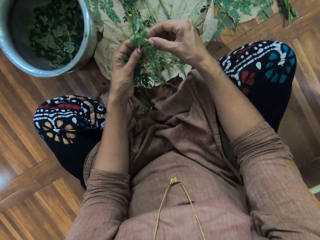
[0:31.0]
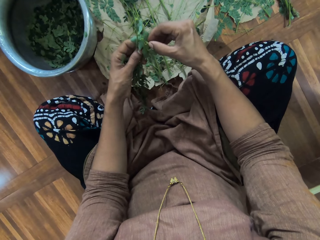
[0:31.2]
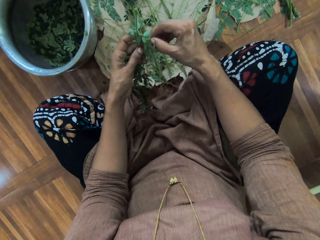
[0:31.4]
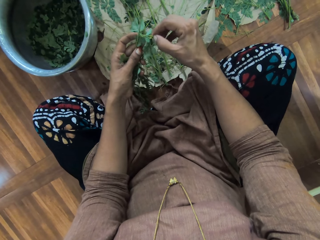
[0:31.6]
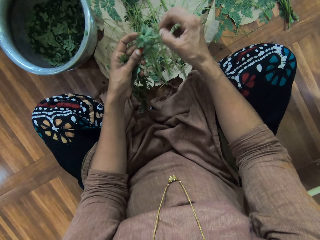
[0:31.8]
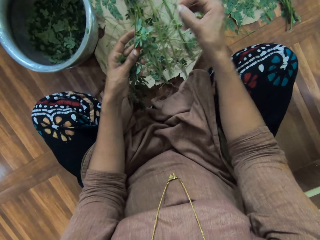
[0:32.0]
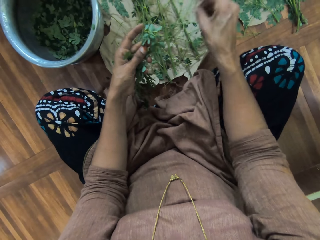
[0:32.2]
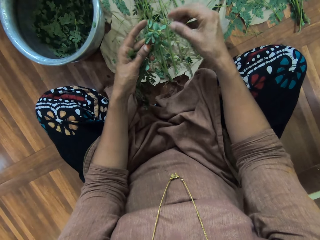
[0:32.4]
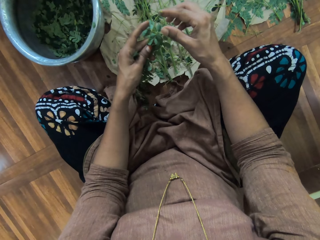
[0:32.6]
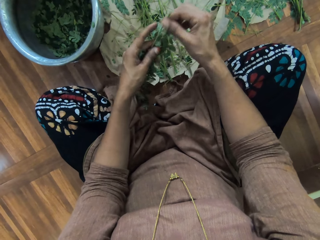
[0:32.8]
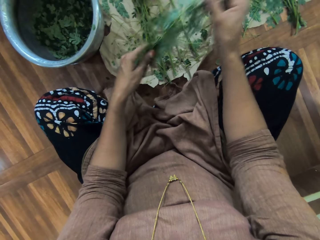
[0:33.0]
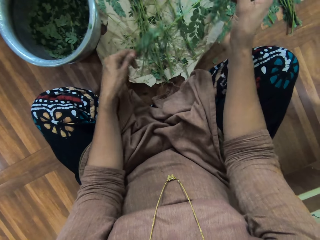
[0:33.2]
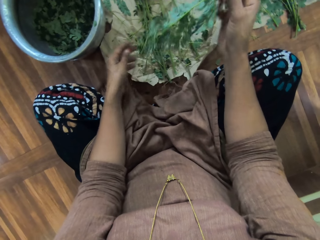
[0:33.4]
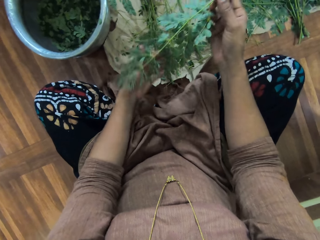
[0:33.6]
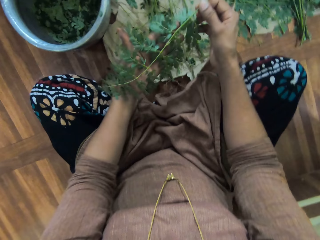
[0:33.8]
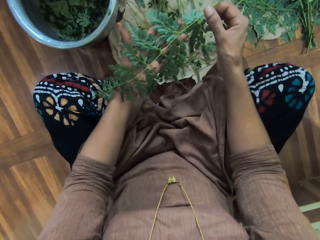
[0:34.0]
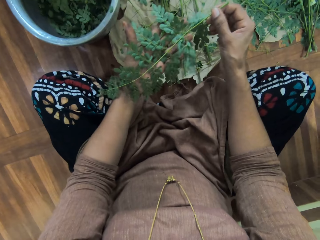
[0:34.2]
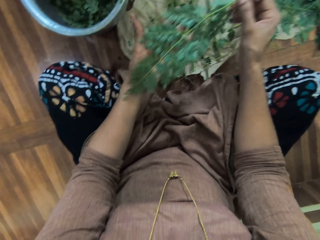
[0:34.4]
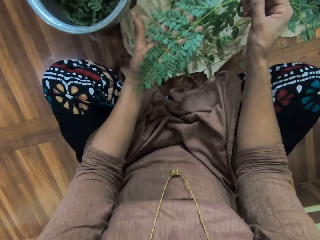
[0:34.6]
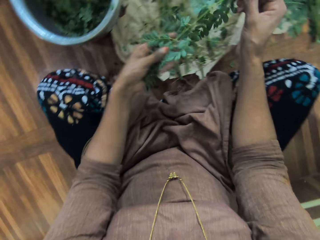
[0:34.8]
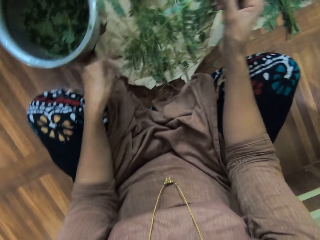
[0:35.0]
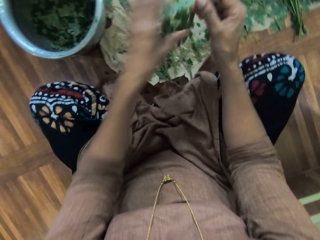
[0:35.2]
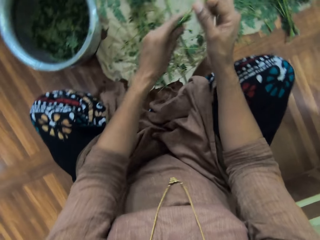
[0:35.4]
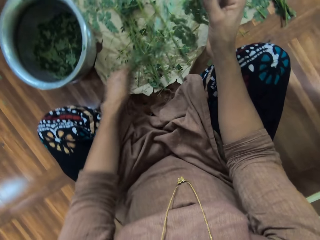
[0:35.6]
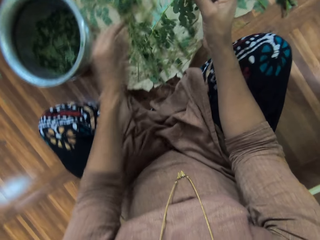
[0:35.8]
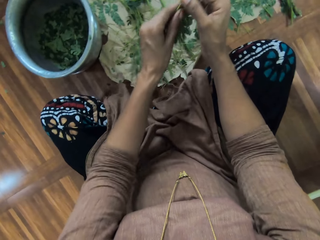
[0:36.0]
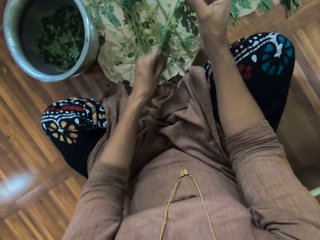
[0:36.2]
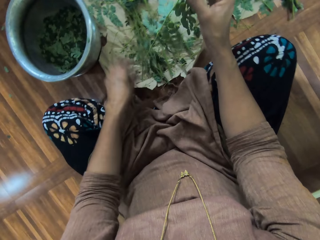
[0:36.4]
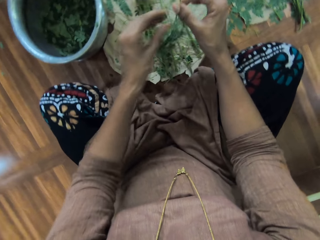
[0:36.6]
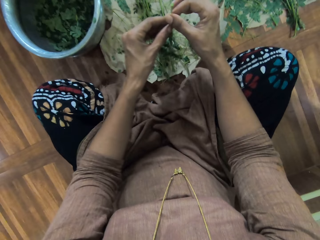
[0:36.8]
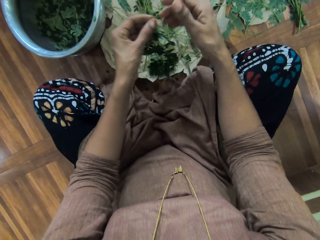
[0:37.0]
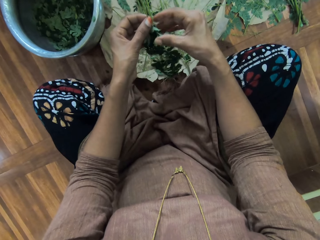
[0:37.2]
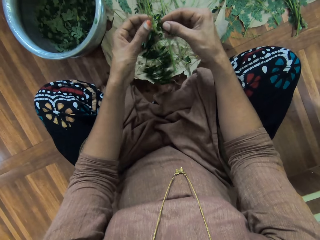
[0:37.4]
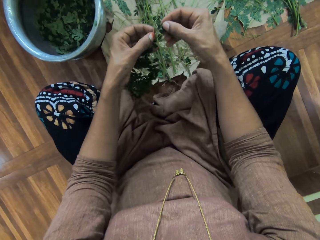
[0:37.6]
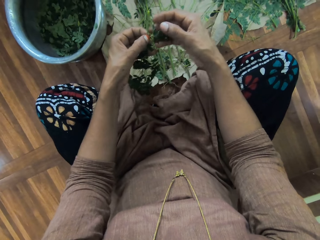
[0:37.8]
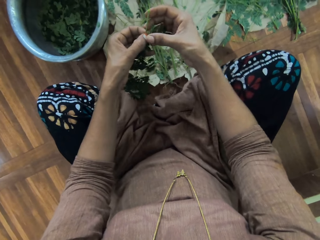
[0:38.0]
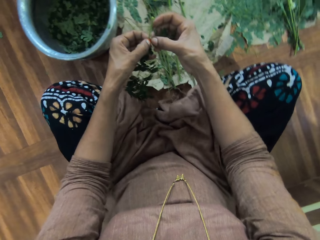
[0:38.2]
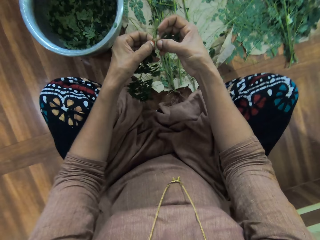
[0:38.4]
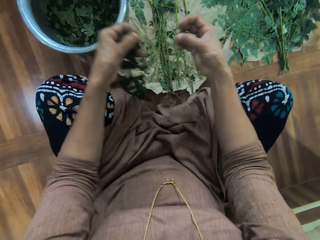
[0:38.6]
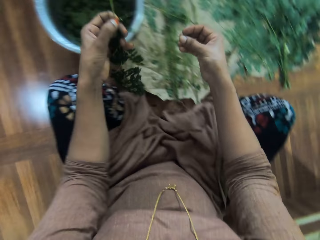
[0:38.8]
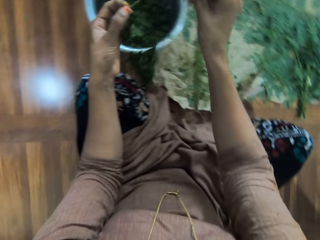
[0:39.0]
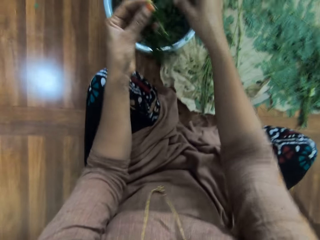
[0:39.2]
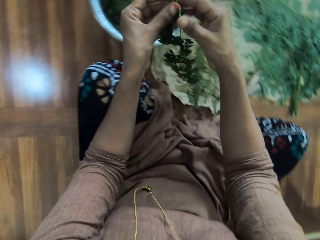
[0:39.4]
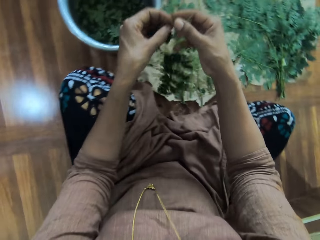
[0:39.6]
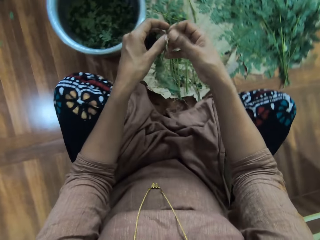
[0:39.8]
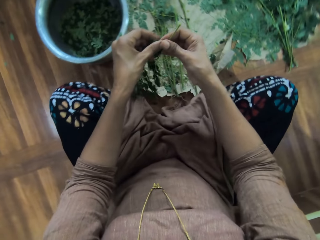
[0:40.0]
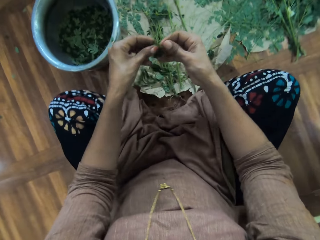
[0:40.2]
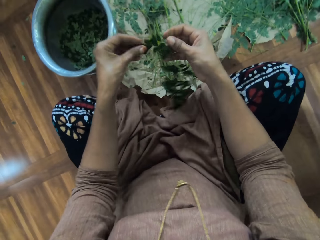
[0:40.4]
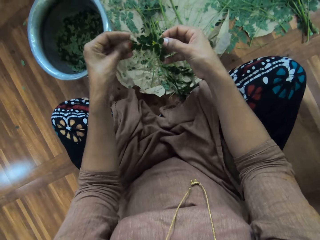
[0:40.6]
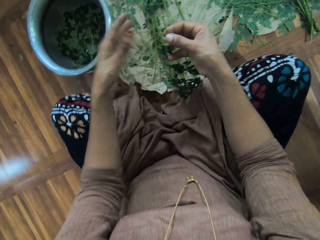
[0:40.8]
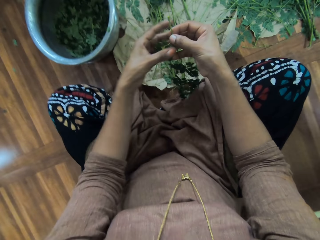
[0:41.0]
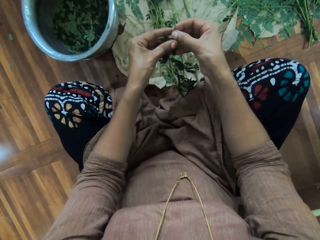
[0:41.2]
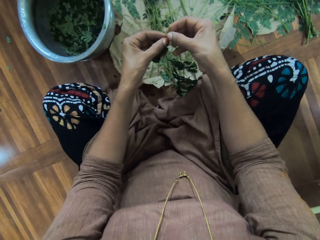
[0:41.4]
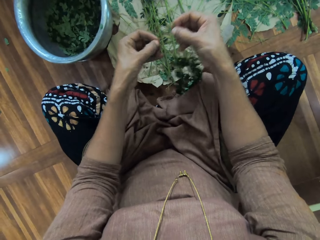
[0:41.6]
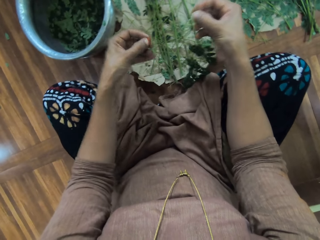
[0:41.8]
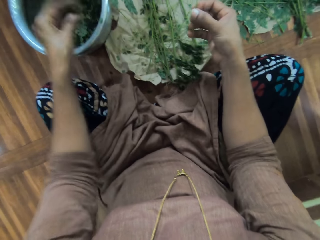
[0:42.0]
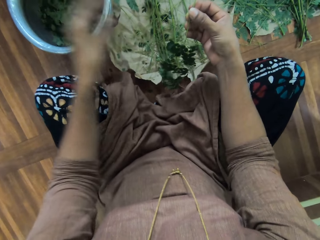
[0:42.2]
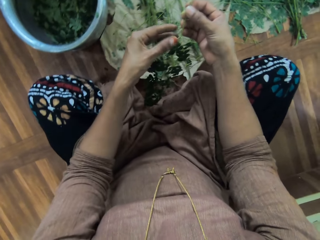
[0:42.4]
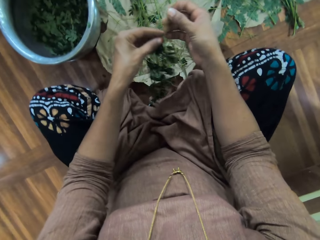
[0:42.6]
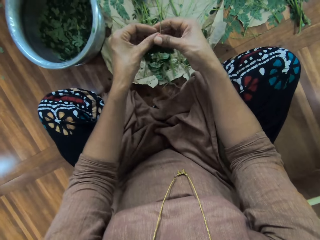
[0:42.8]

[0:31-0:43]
The camera wearer stares at the leaves. They remove the leaves on a branch.

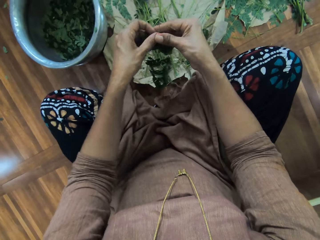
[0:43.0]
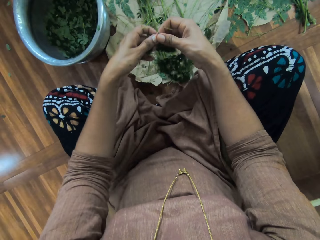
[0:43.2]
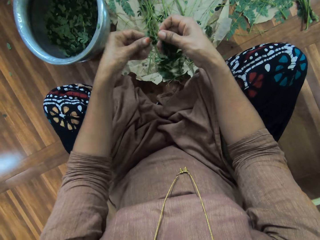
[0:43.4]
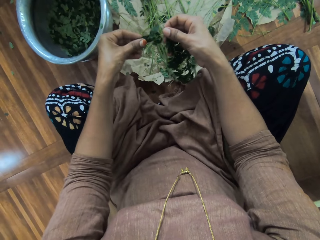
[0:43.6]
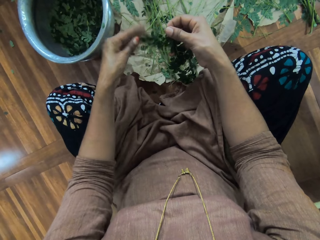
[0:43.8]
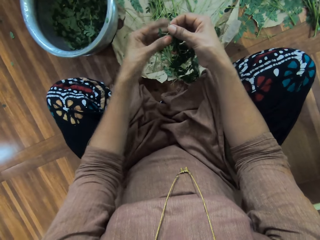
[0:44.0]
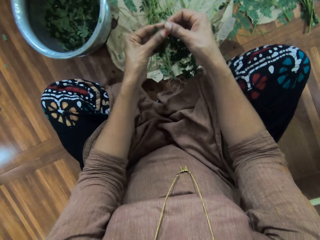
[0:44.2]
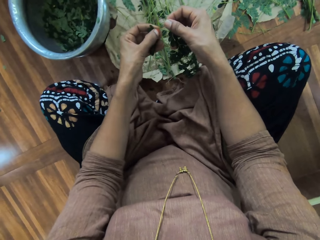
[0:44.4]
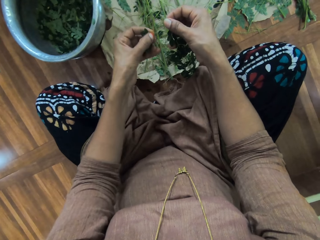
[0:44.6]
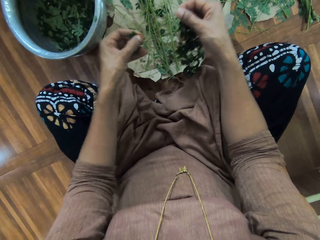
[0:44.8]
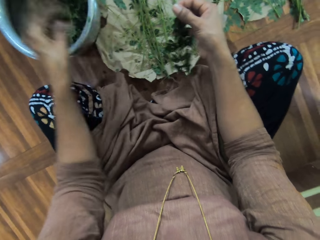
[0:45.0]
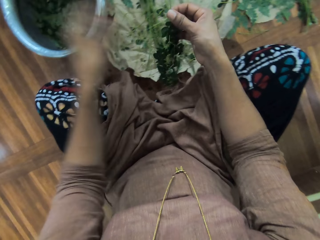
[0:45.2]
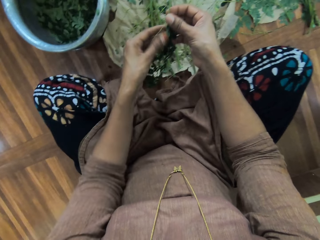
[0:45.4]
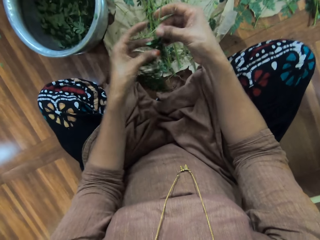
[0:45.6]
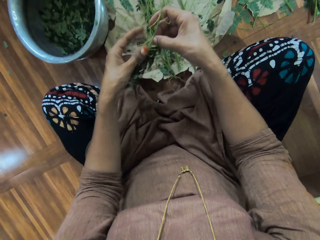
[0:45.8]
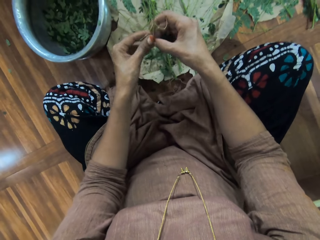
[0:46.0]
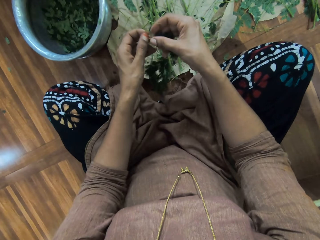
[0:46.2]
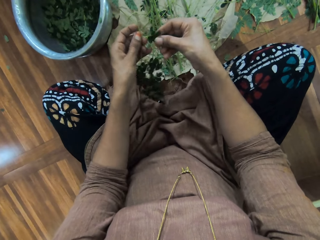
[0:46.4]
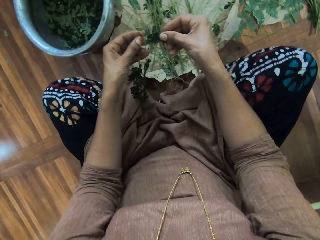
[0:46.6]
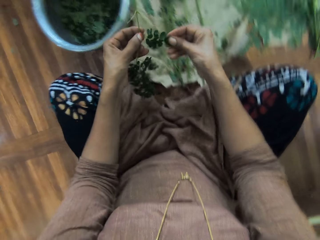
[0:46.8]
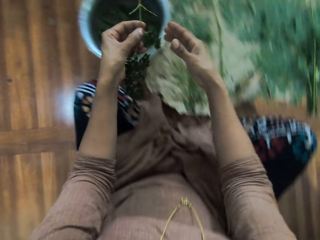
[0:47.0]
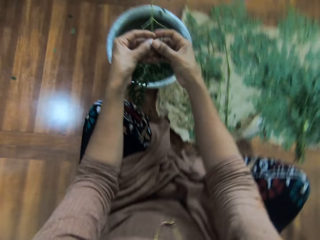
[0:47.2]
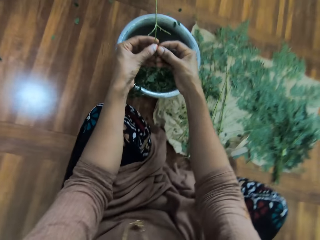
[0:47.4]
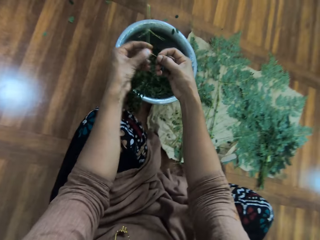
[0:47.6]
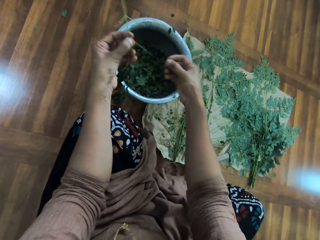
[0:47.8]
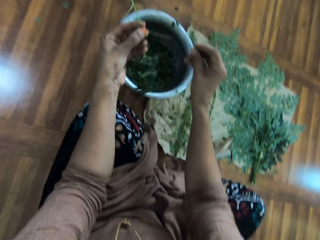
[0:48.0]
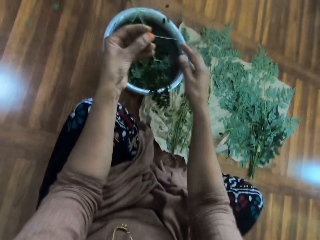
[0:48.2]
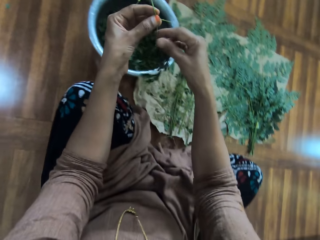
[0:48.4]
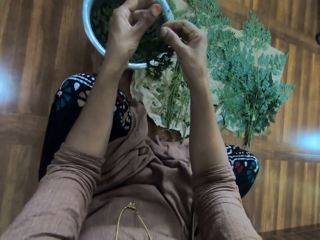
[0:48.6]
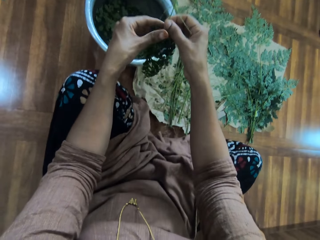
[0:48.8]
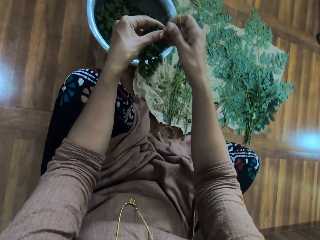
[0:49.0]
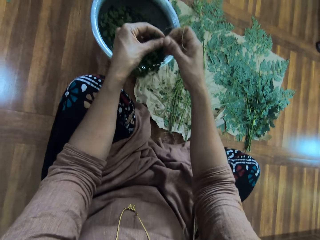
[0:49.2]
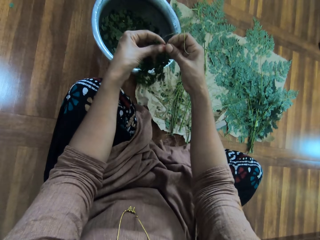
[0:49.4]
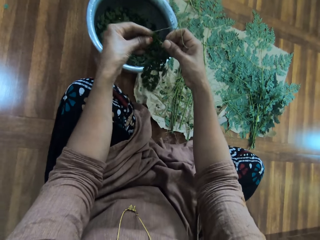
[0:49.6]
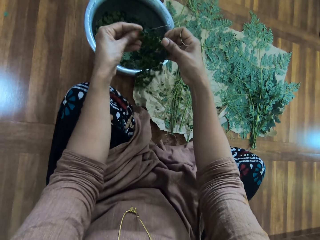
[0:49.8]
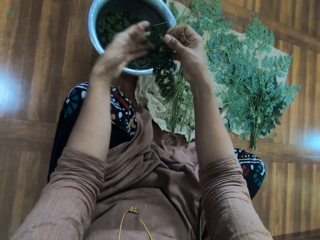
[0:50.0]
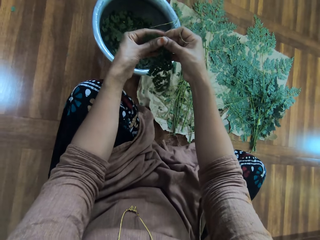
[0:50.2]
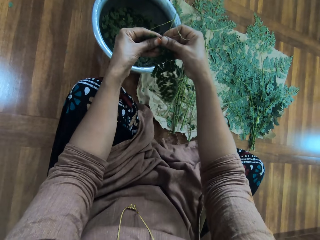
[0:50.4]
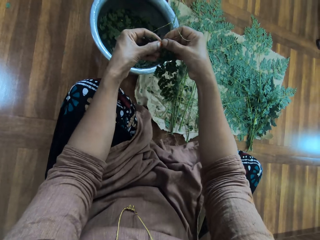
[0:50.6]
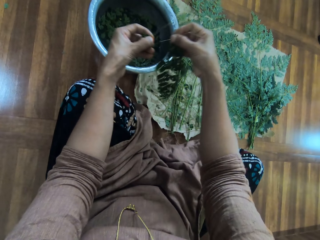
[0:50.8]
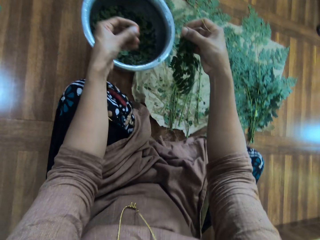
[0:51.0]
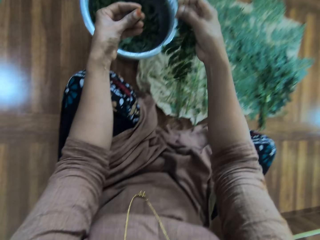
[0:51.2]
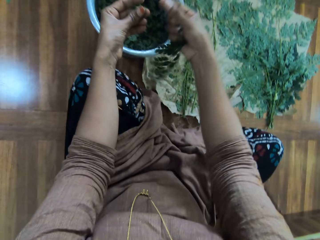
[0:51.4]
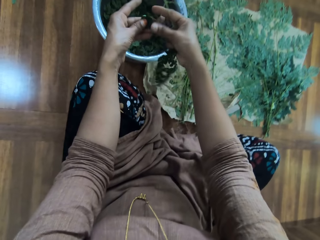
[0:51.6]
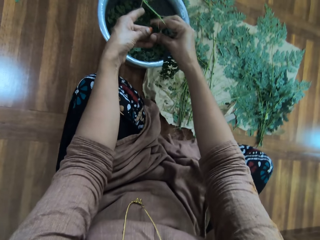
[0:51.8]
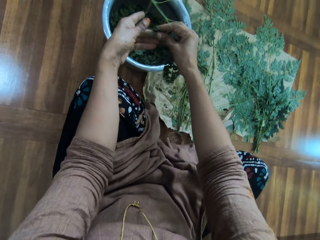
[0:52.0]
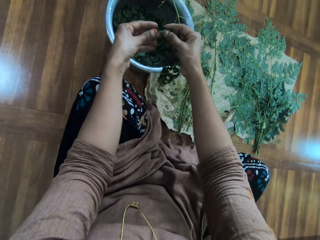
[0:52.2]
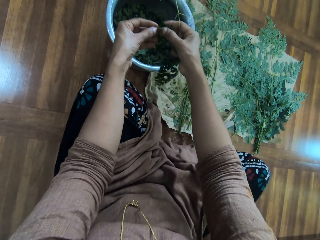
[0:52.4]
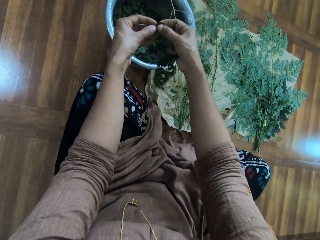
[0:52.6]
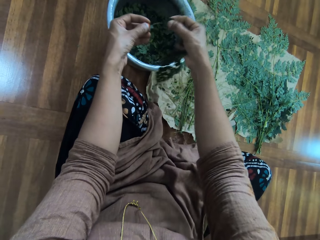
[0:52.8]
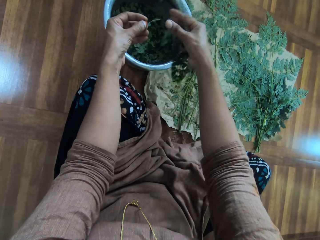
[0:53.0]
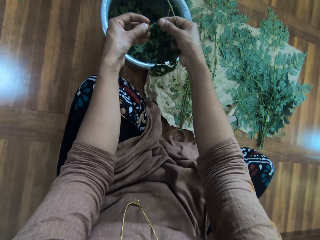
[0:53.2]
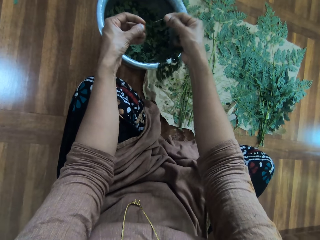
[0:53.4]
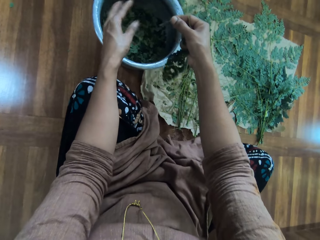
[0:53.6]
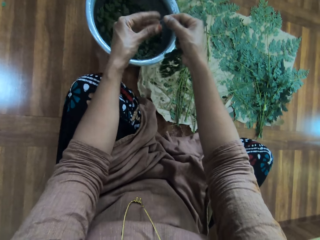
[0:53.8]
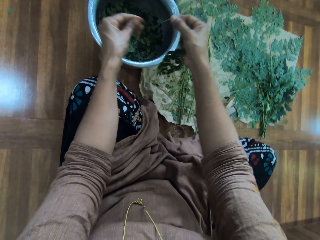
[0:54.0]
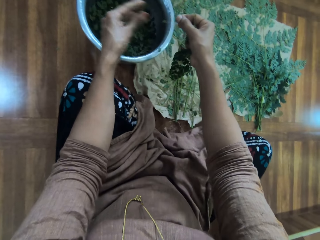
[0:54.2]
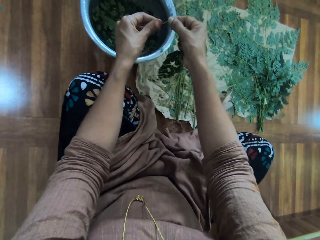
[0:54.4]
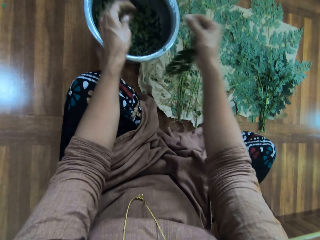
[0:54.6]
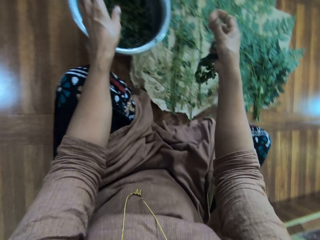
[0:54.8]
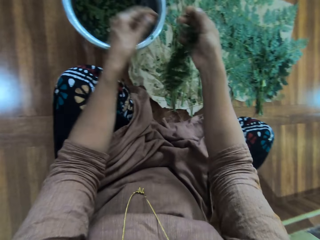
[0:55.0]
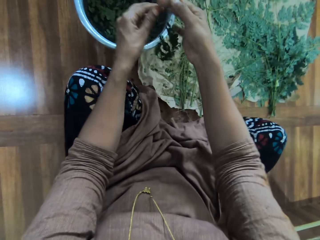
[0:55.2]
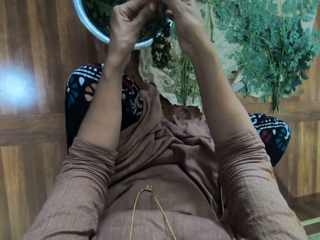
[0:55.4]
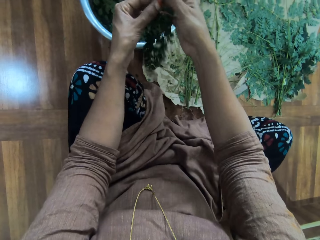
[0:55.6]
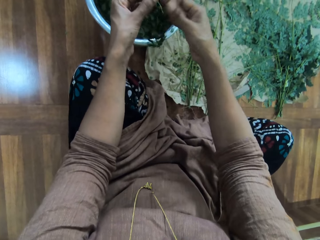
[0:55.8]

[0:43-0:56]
The camera wearer deposits the leaves in the stainless steel pot.
